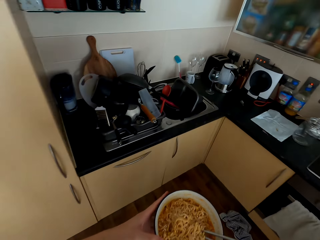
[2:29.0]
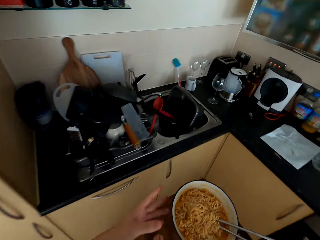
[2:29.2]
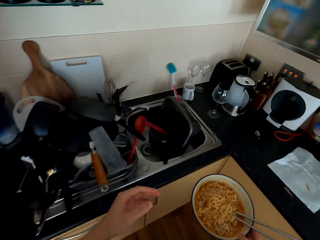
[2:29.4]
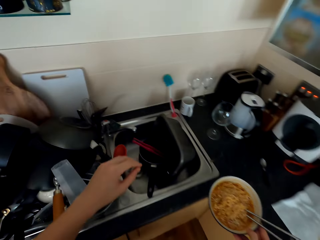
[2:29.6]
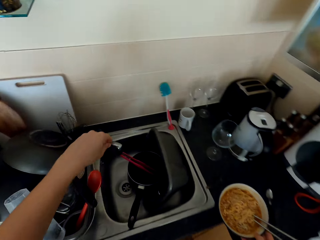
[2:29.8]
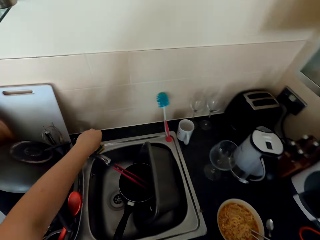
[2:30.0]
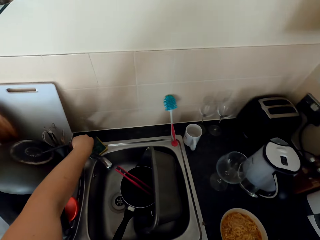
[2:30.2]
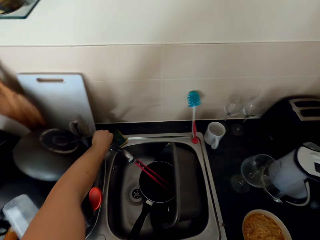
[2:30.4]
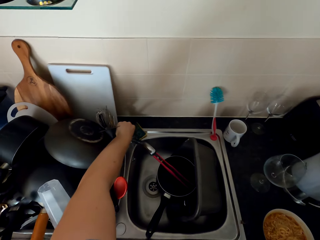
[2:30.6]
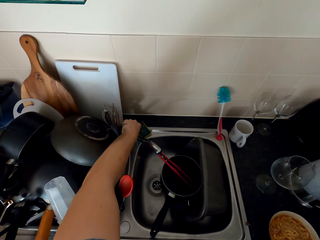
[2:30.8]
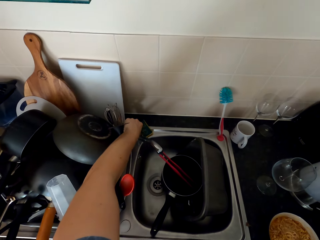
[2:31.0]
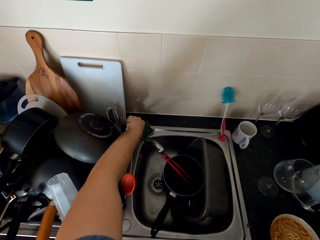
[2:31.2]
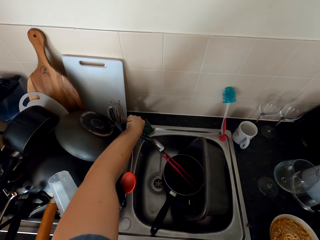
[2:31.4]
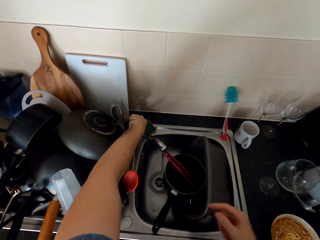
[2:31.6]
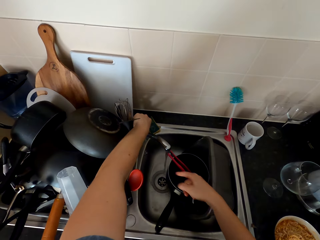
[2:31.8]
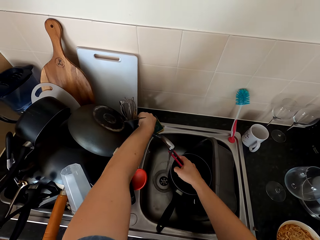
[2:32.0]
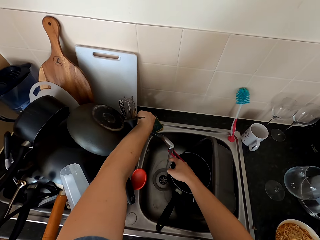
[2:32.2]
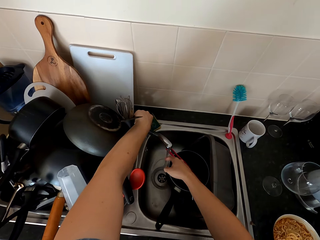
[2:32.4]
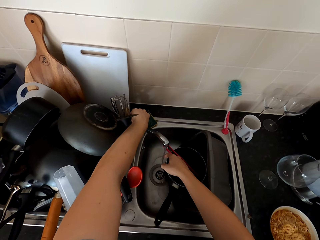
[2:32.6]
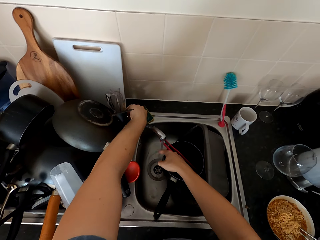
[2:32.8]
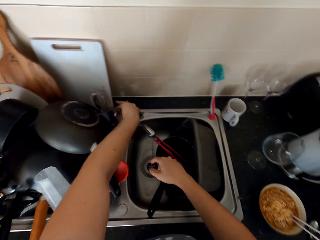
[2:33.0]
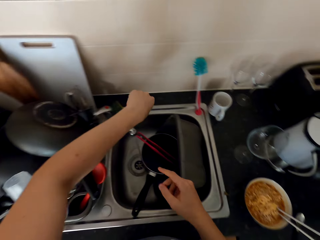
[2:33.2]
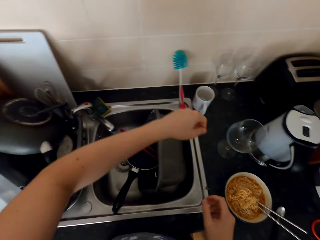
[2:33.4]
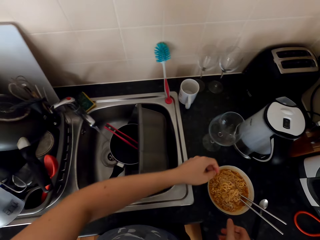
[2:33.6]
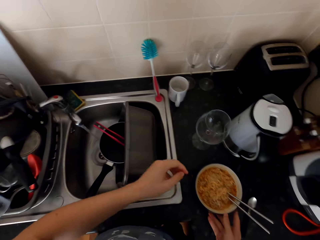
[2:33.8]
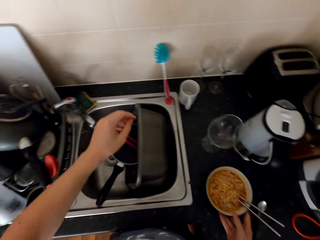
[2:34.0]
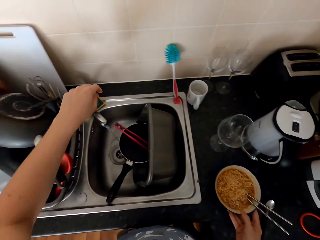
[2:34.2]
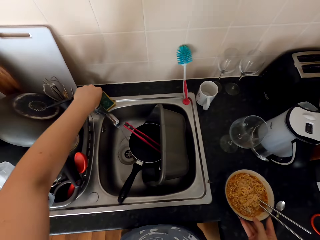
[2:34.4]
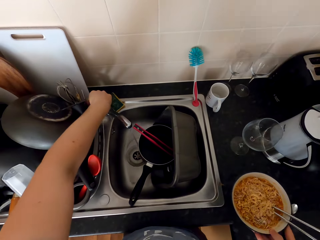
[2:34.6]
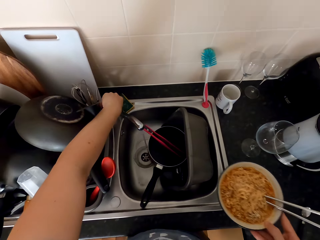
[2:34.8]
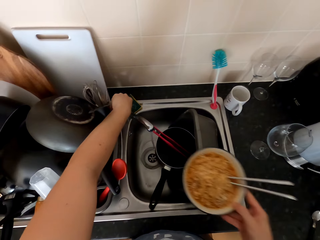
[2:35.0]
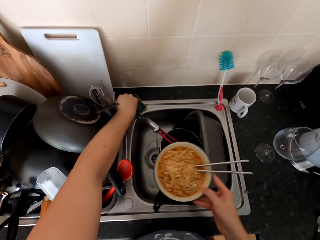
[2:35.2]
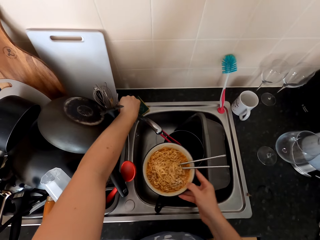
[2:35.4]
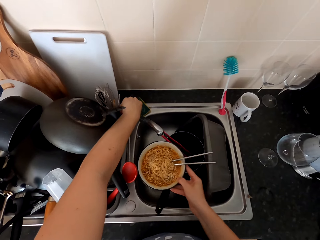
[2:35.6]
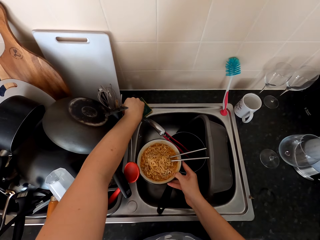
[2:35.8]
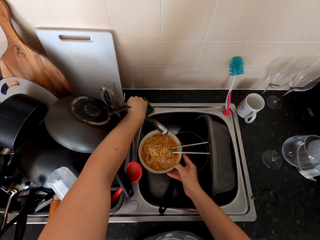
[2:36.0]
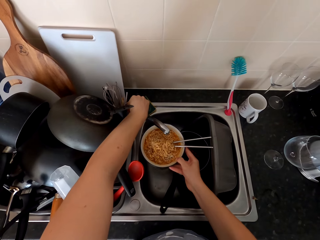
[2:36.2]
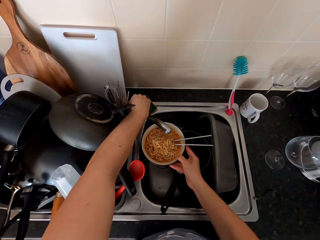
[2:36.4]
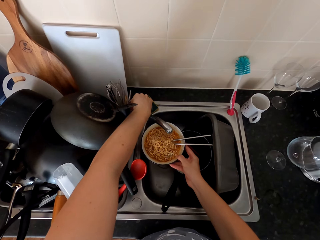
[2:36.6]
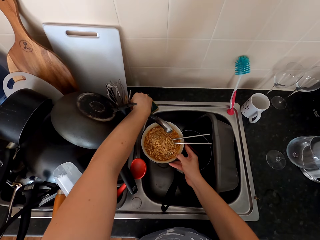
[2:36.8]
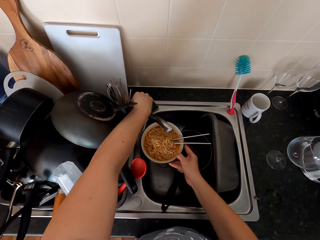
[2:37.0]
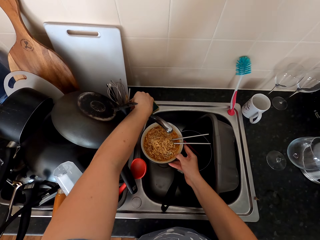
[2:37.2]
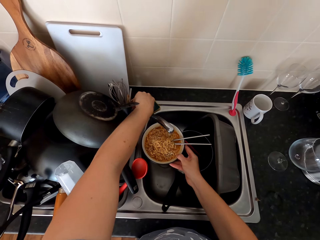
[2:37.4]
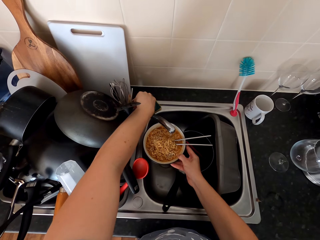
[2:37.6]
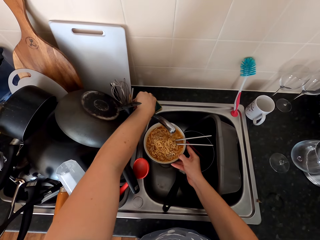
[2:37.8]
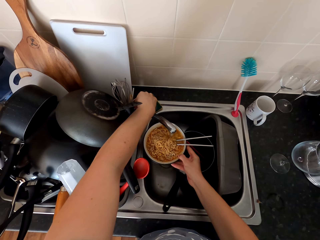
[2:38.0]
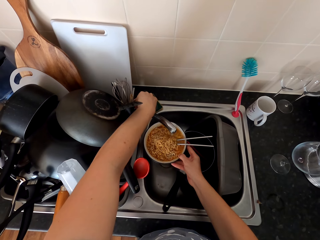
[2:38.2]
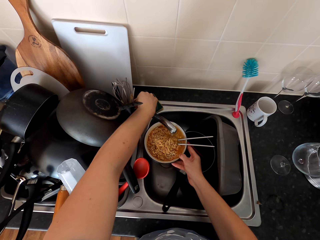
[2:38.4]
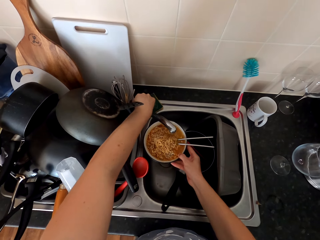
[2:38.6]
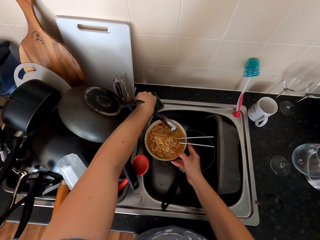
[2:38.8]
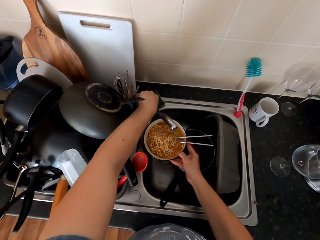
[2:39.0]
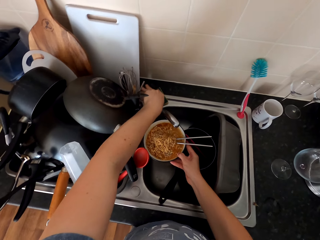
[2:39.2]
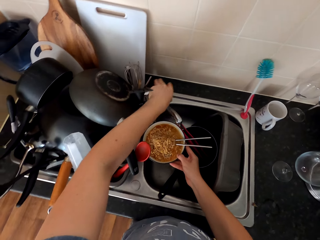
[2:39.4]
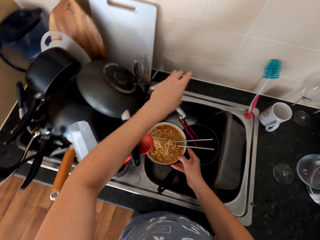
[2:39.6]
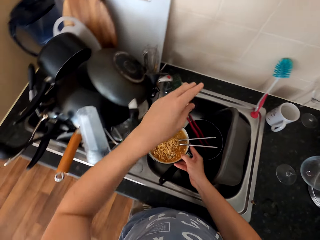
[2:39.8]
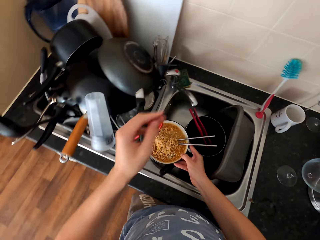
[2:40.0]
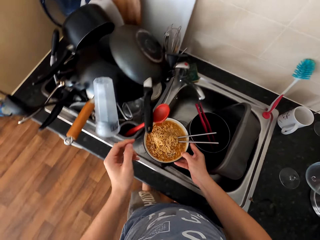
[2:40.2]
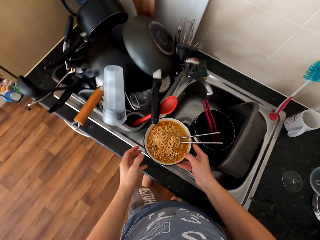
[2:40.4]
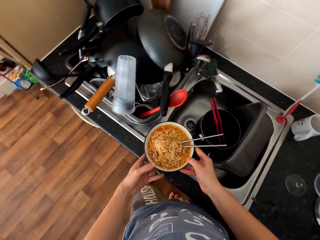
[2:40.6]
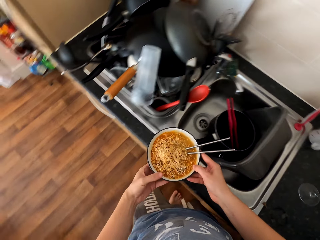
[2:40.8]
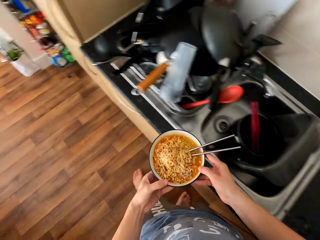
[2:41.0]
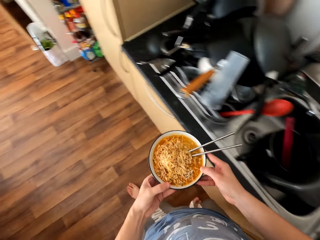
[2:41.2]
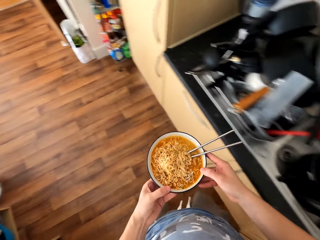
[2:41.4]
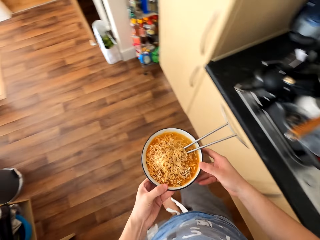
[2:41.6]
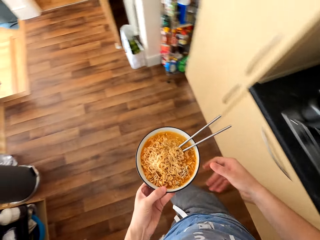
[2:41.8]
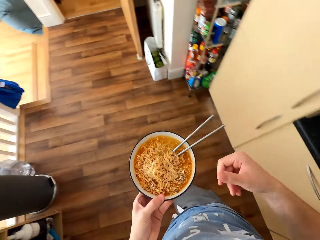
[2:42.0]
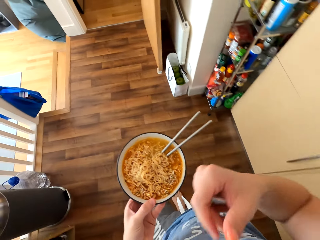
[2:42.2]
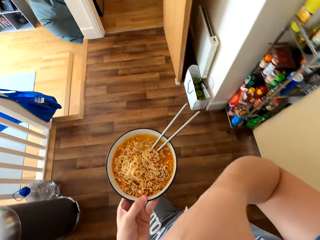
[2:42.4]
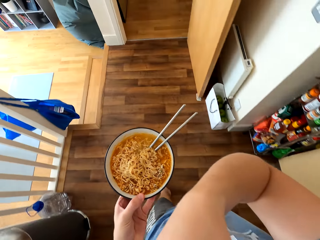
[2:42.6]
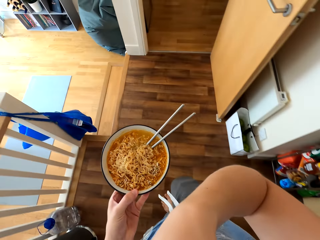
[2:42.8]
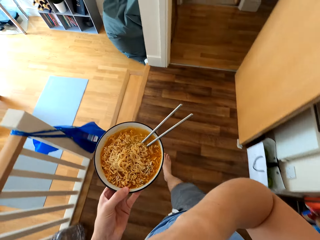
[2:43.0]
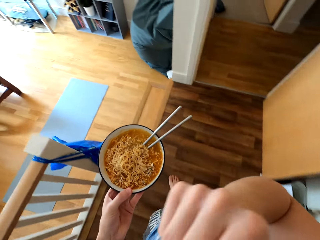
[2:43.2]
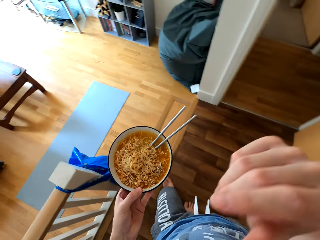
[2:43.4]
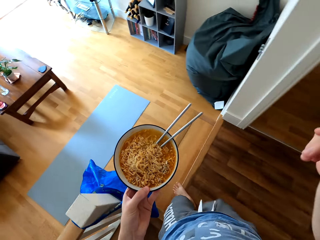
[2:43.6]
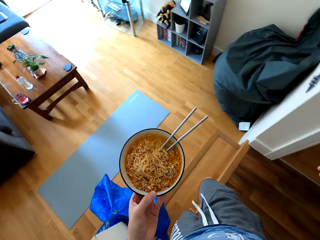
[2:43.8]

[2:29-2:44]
The camera wearer opens the water tap and puts the plate of food on the countertop. They touch the water from the tap. They pick the plate with food. They close the water tap. They put the plate of food in the water. They open the water tap. They add water to the food. They close the water tap. They remove the plate. They hold the plate of food with both hands. They walk. They carry the plate with food. They walk again. They lift the right hand up.

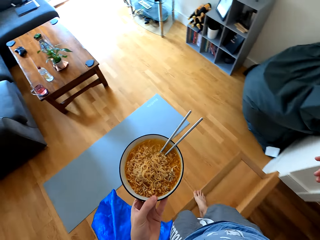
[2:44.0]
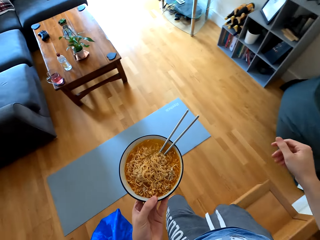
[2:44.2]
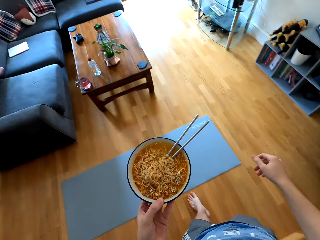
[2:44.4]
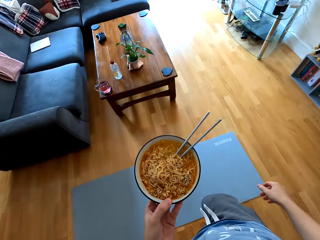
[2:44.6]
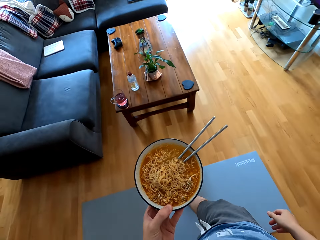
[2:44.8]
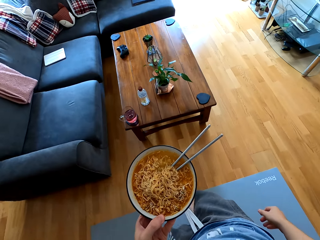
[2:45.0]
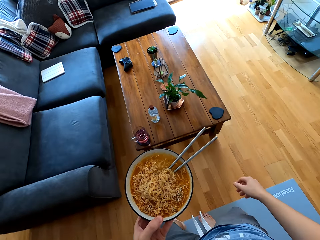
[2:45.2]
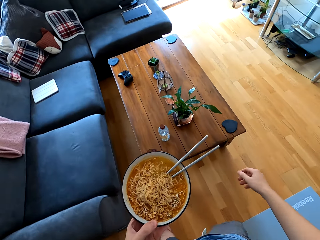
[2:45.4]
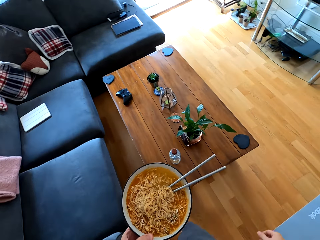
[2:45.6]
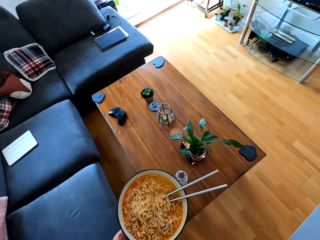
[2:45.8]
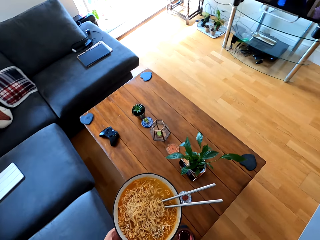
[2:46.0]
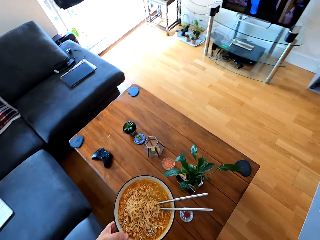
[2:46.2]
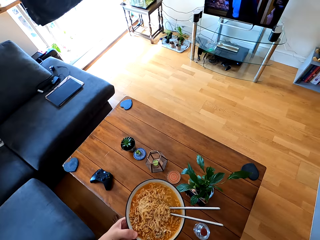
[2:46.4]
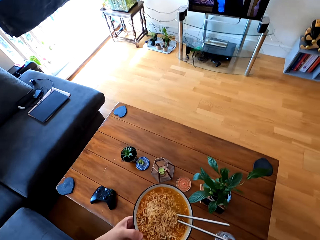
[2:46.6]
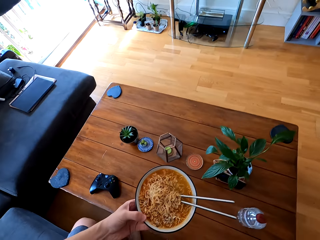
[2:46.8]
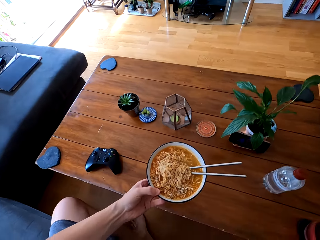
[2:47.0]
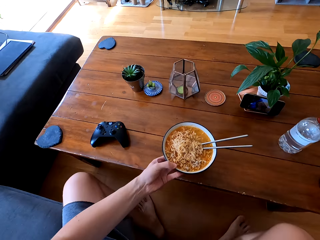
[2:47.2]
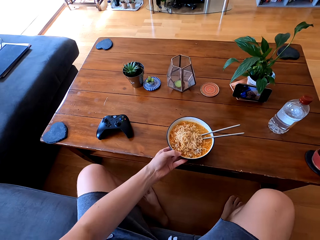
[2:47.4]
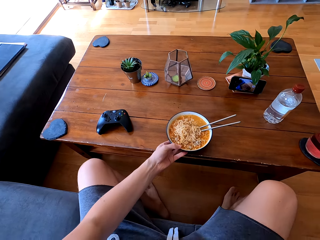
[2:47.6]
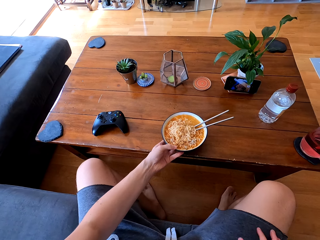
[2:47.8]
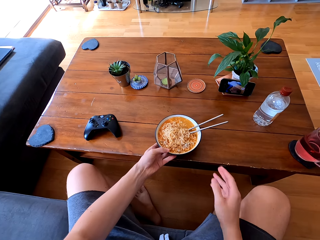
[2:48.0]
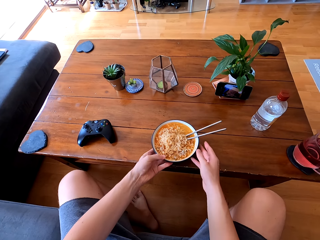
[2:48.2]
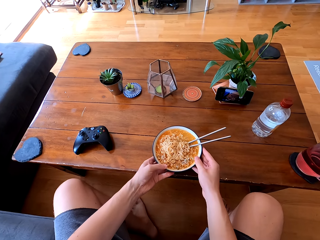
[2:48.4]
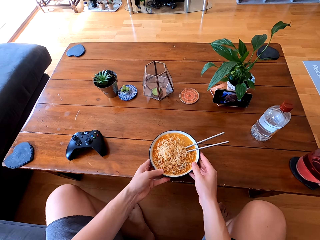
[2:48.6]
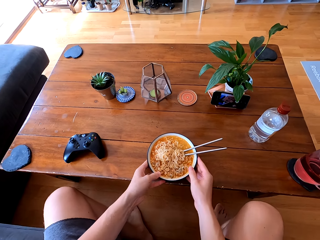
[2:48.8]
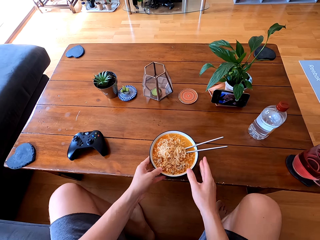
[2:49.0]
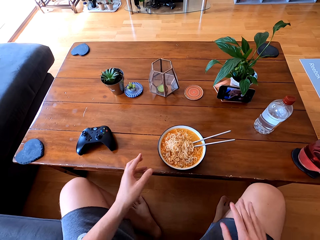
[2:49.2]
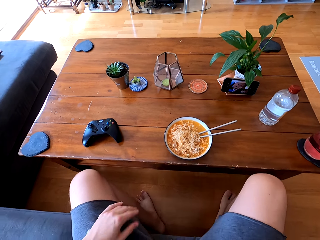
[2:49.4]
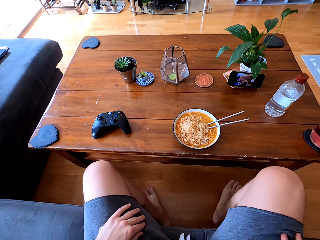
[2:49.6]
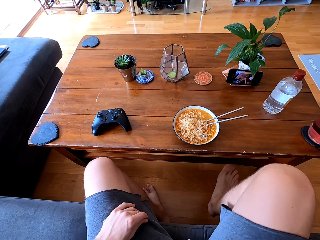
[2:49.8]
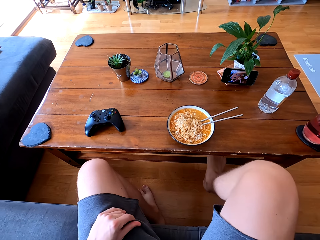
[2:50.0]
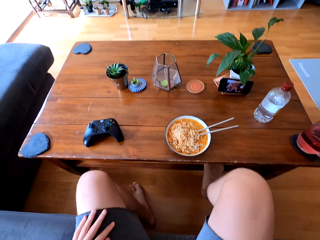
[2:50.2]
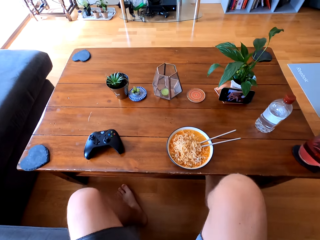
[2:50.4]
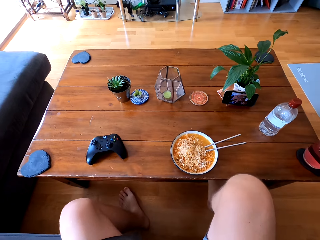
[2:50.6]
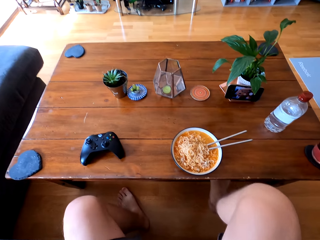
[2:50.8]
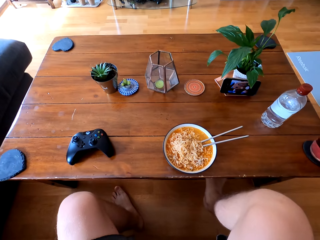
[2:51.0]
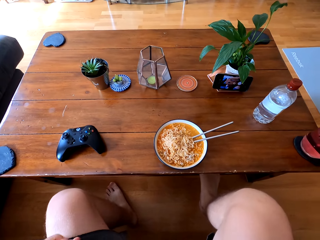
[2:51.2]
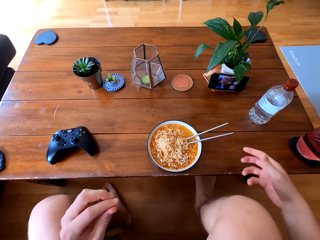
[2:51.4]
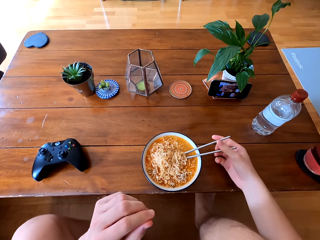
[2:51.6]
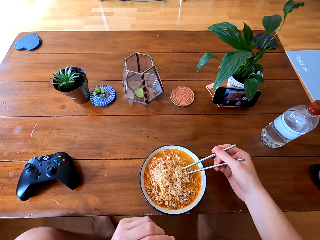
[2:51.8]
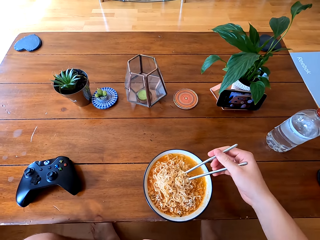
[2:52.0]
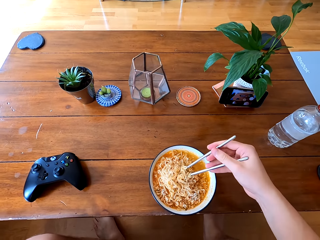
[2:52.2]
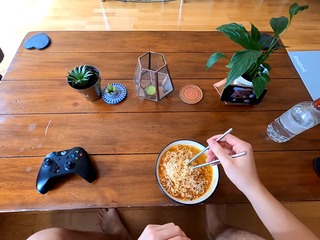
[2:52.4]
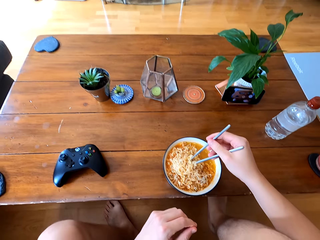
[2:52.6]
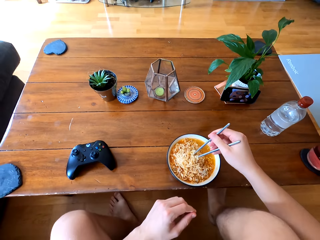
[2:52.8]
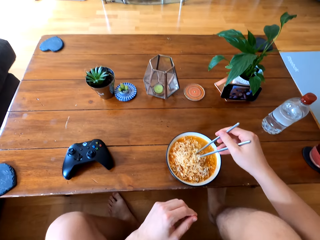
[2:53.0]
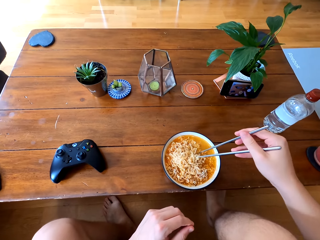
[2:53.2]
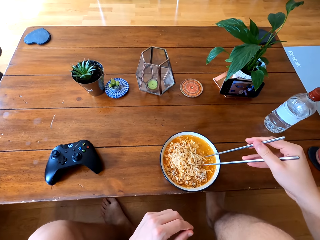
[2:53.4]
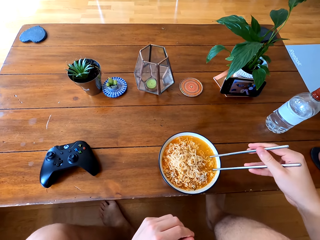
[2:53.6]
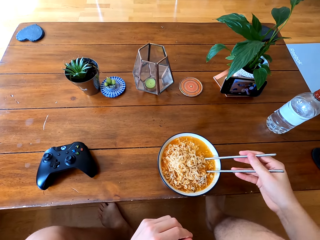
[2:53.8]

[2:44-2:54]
The camera wearer sits on the sofa. They put the plate of food on the table. They mix the food with the chopsticks and touch the chopsticks.
